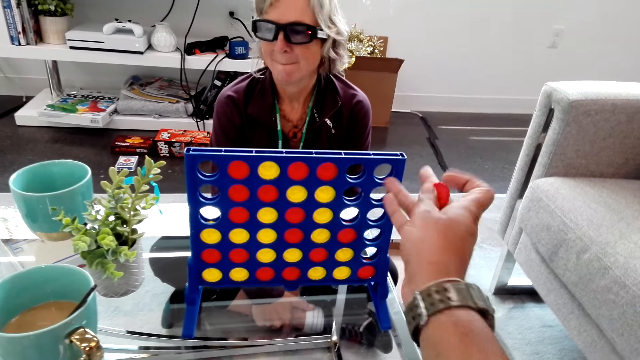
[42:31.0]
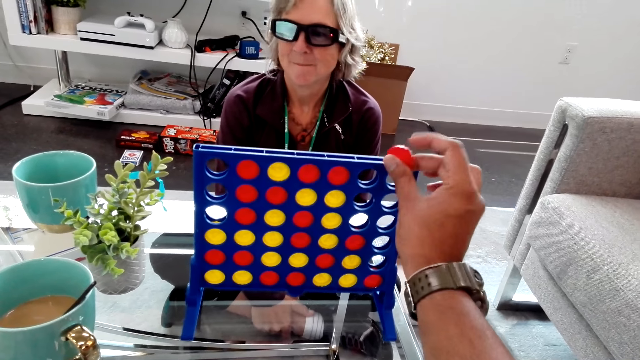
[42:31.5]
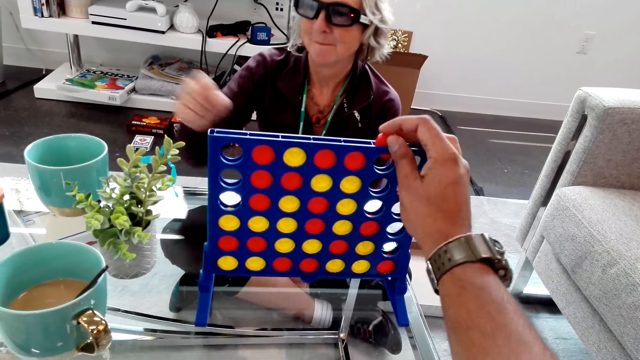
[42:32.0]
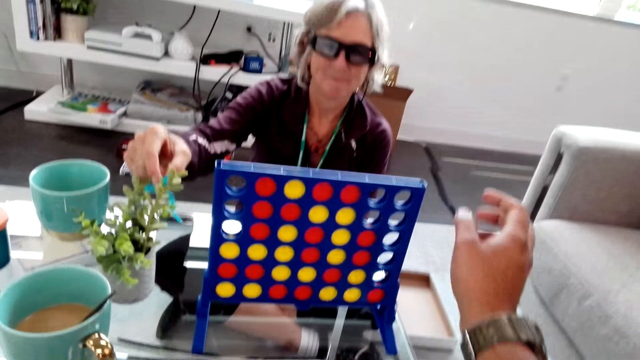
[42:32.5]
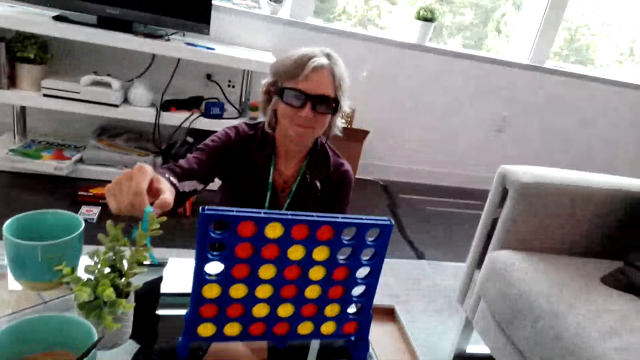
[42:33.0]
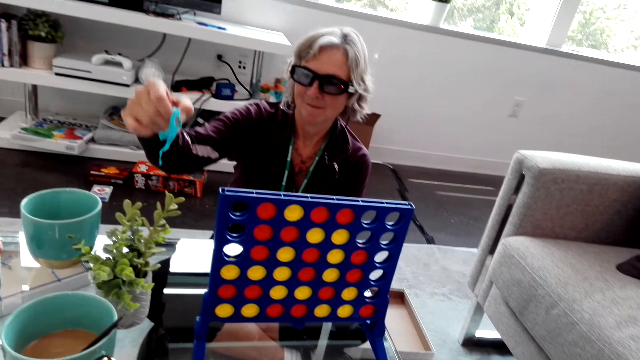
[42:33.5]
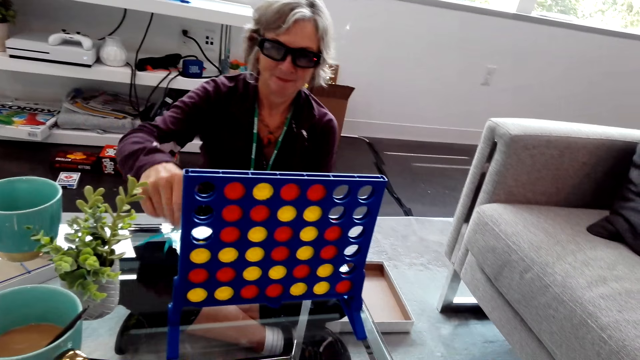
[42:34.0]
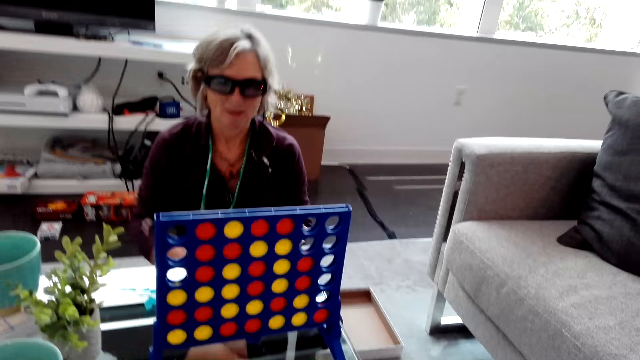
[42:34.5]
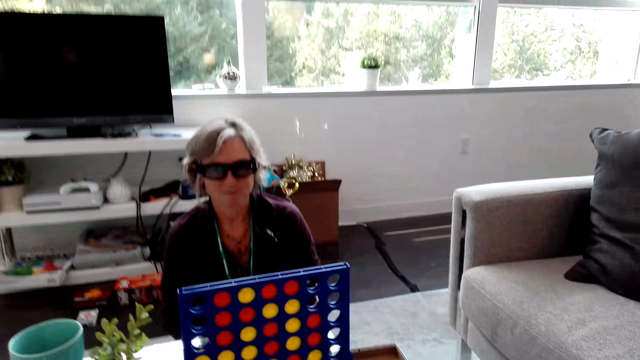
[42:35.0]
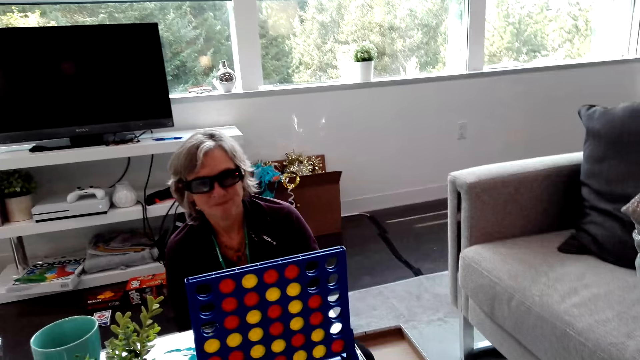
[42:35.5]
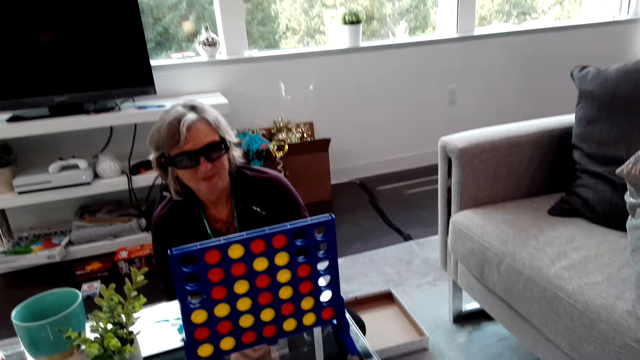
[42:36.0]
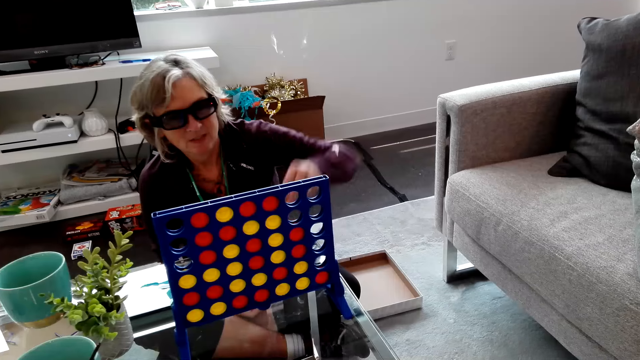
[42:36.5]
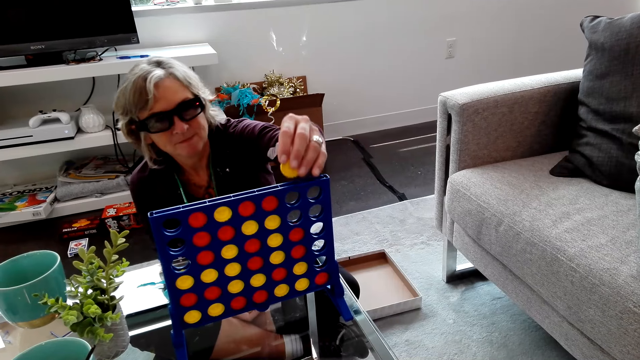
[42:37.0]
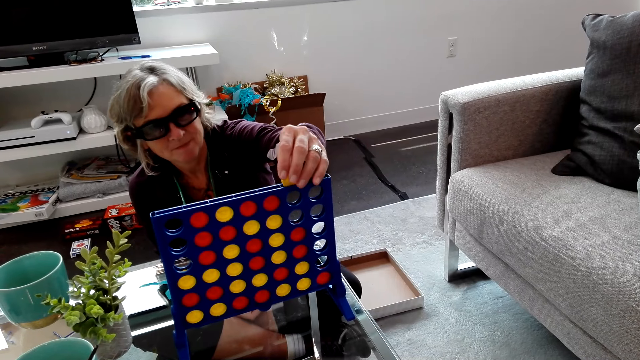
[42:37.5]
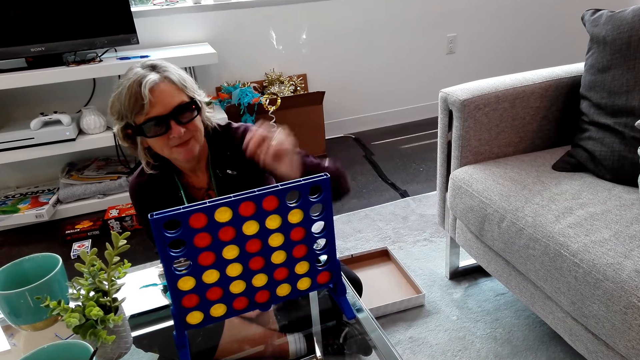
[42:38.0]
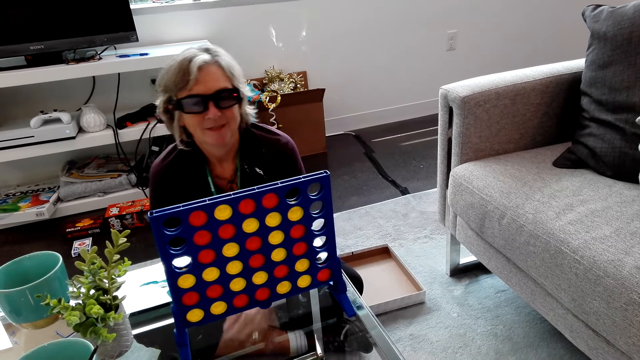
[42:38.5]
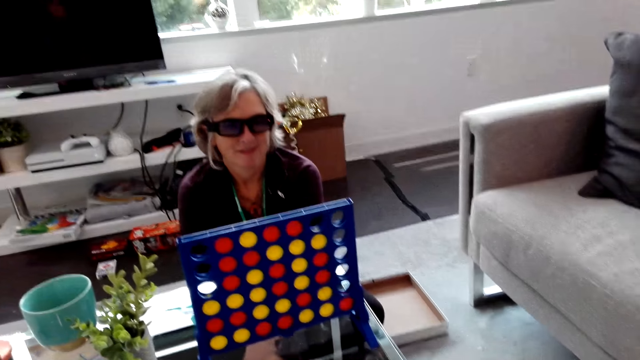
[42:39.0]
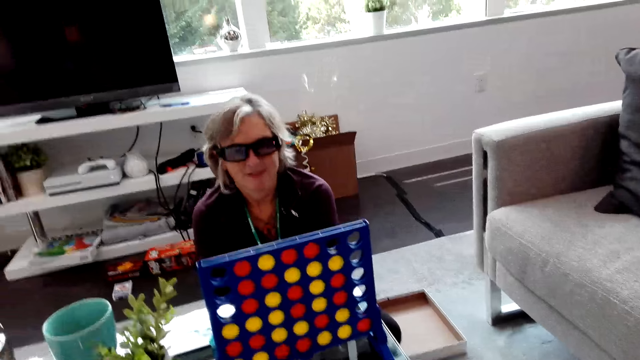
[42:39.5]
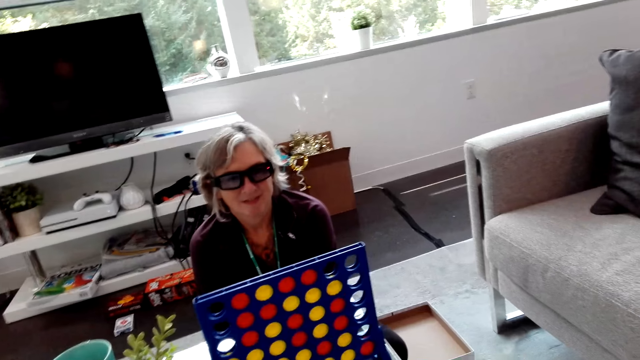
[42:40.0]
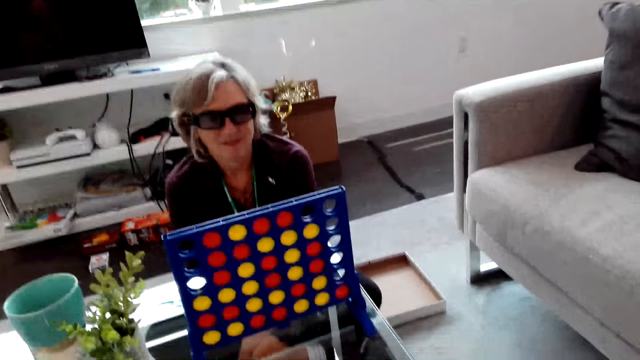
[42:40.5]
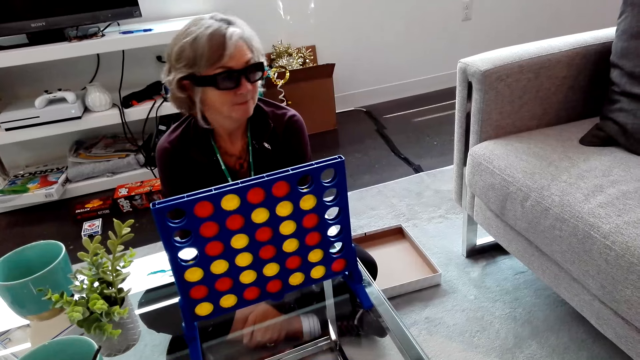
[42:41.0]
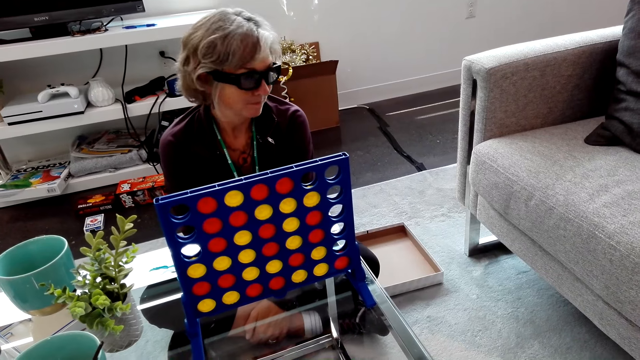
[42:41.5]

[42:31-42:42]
The camera wearer spreads his hand. He drops the red piece inside the rack. He plays the Connect Four game. He removes his hand from the rack. A lady takes a piece of paper from a plant on the table. She puts the piece of paper on the table. She lowers her hand to the feet. She plays the Connect Four game. She raises her hand over the rack. She drops a yellow game piece inside the rack. She lowers her hand to her feet.

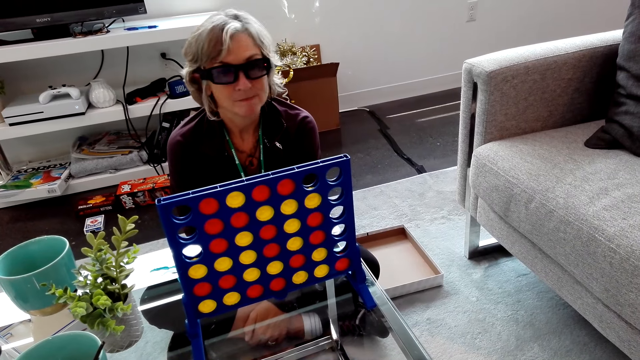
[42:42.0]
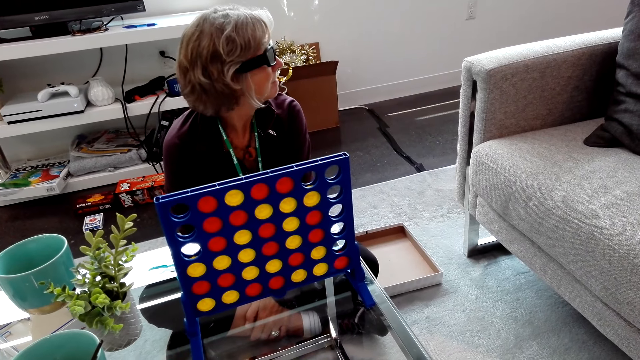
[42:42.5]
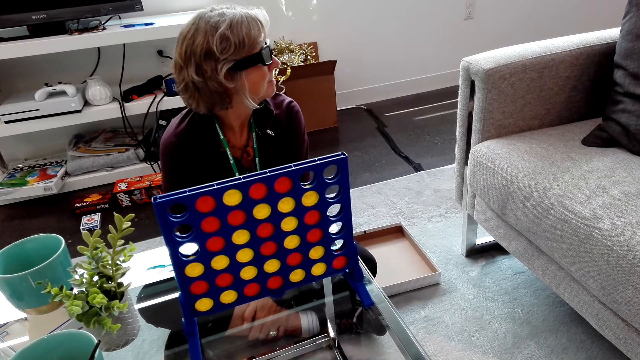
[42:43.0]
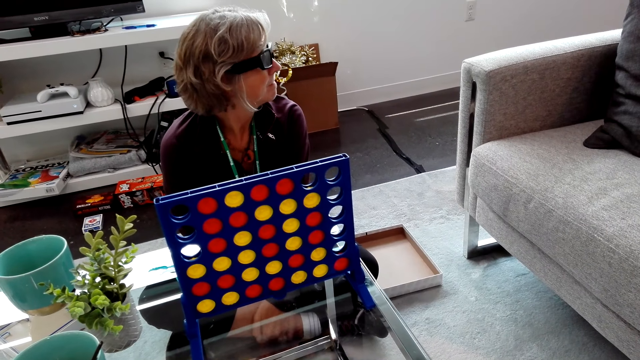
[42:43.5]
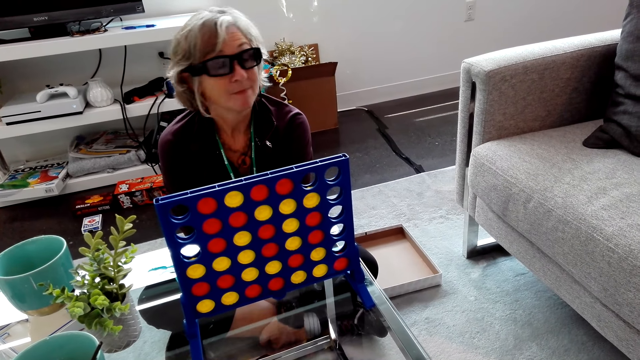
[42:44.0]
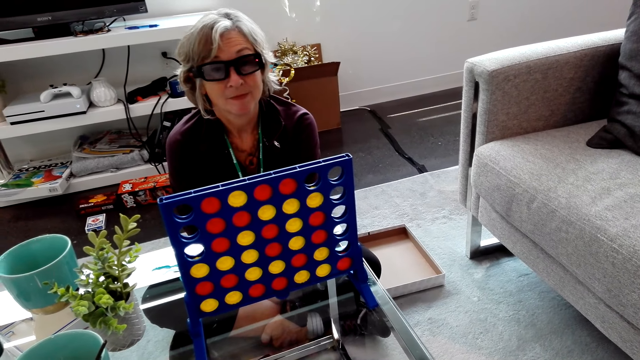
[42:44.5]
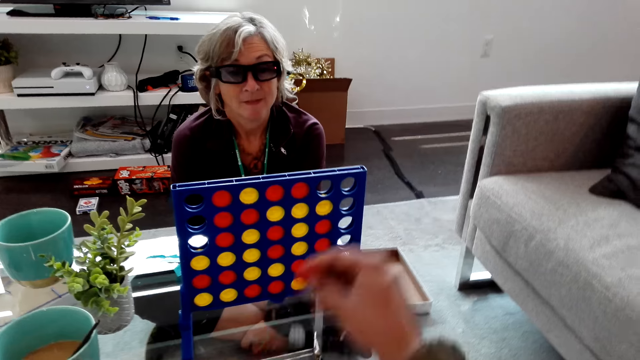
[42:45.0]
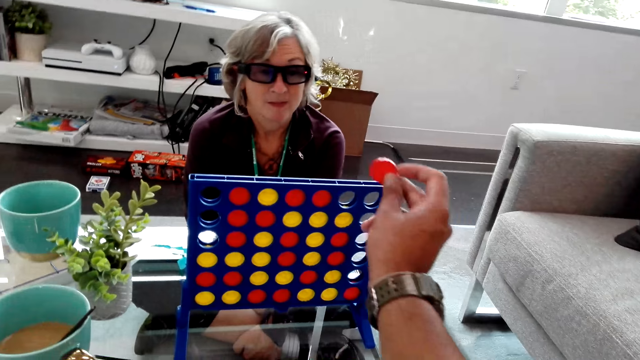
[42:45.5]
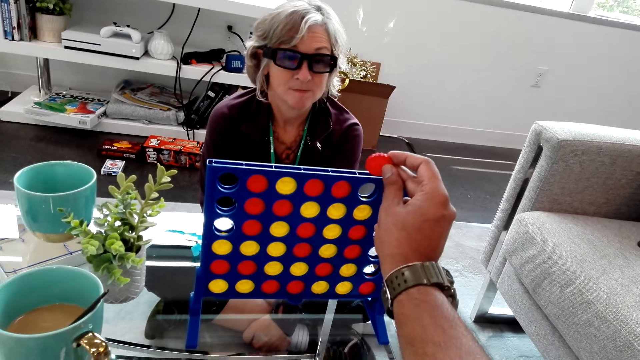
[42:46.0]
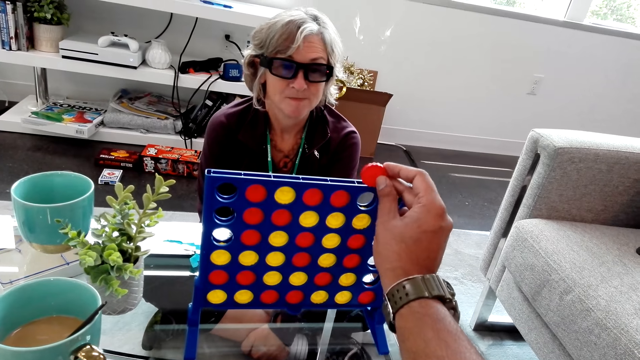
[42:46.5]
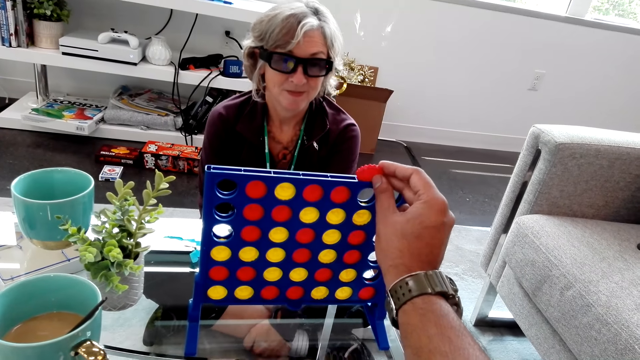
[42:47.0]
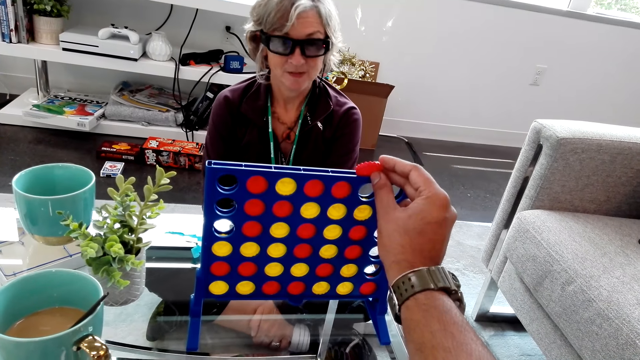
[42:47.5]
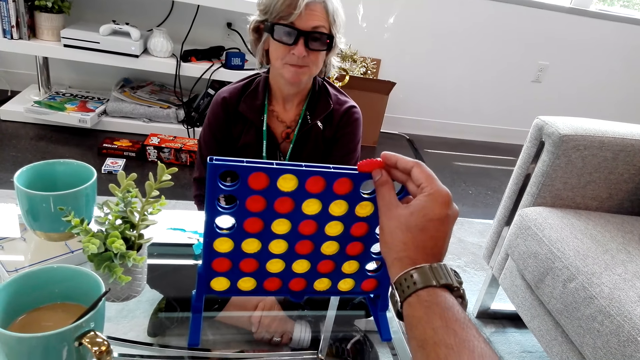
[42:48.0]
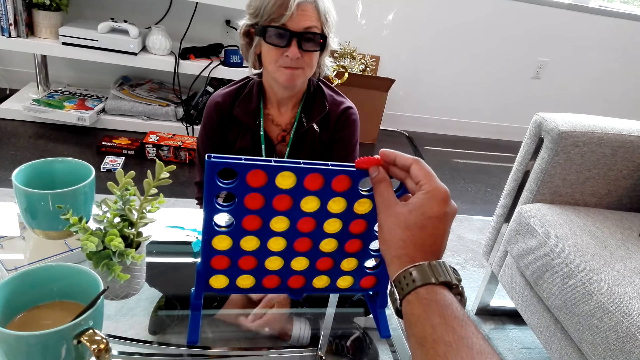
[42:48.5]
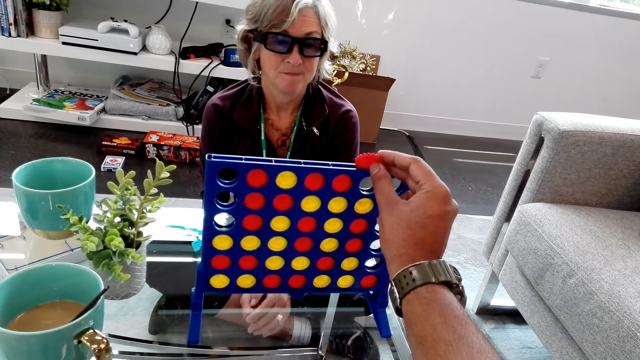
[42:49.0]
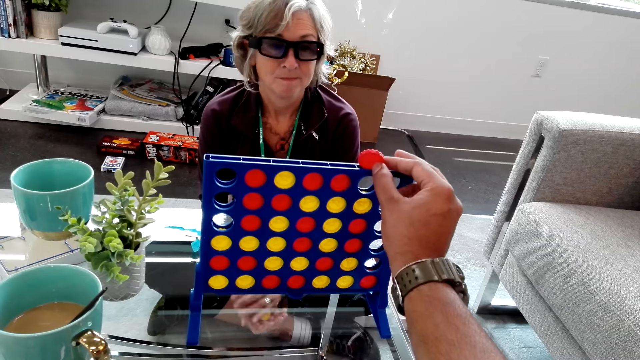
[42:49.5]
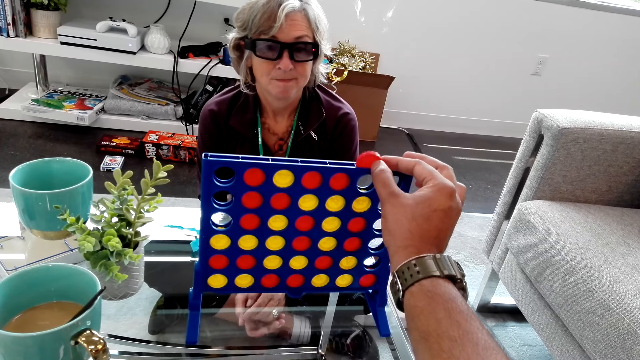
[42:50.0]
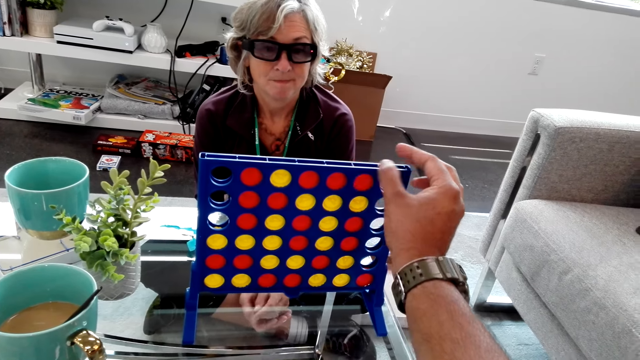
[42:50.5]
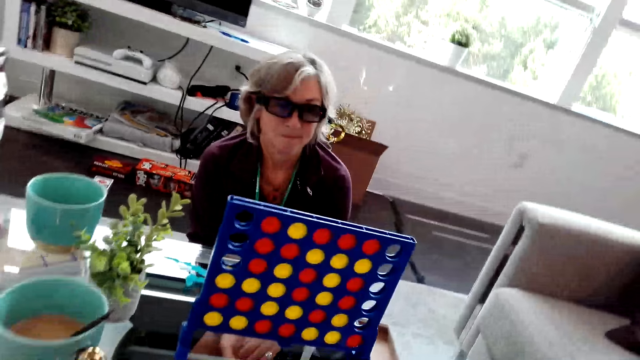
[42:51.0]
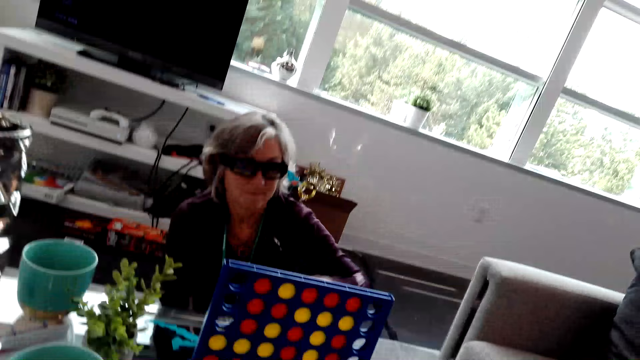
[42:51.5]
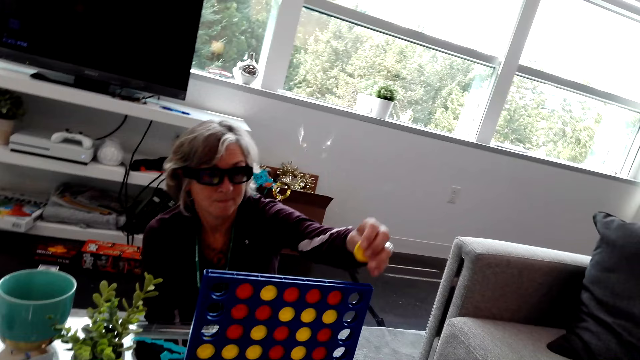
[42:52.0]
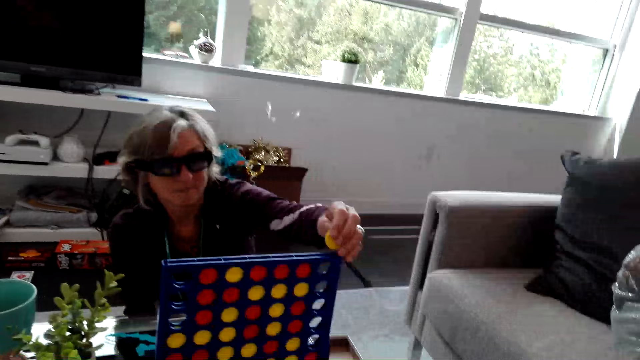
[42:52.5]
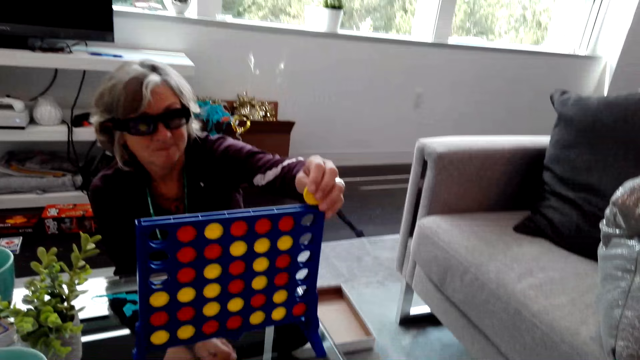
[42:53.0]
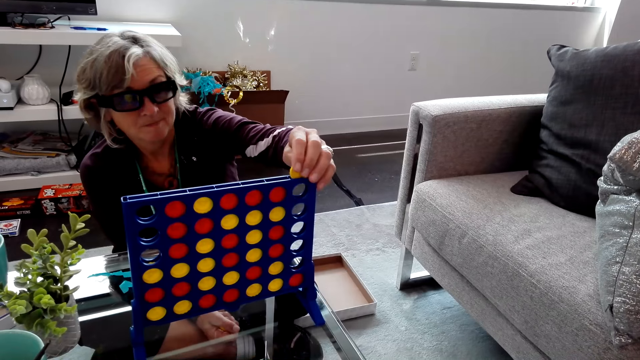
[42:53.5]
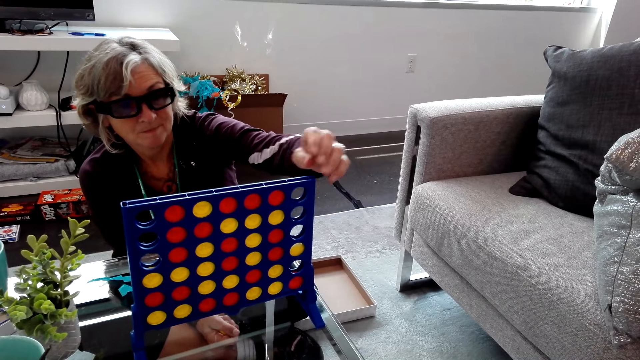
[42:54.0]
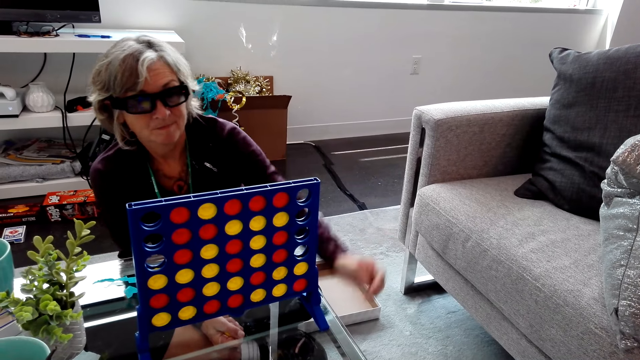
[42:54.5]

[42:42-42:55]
A lady looks around the house. The camera wearer reaches his hand over the rack. He plays the Connect Four game. He holds a red game piece over the rack. He drops the red game piece inside the rack. He removes his hand from the rack. The lady drops a yellow game piece inside the rack. She plays the Connect Four game. She lowers her hand to her feet.
